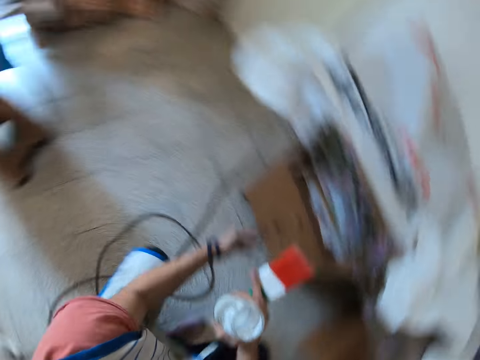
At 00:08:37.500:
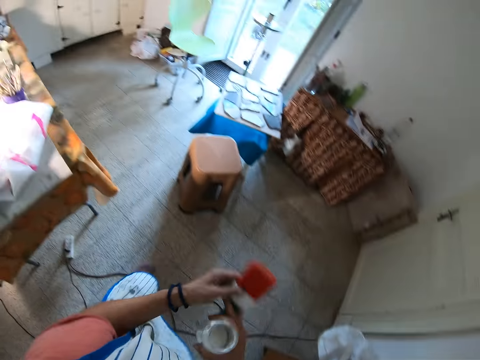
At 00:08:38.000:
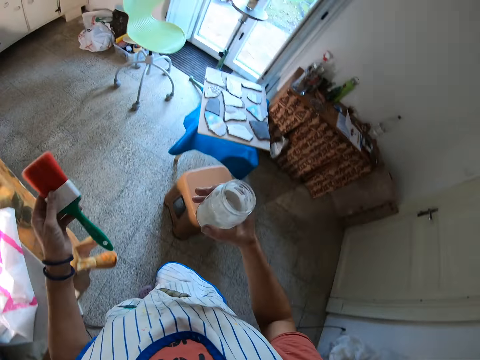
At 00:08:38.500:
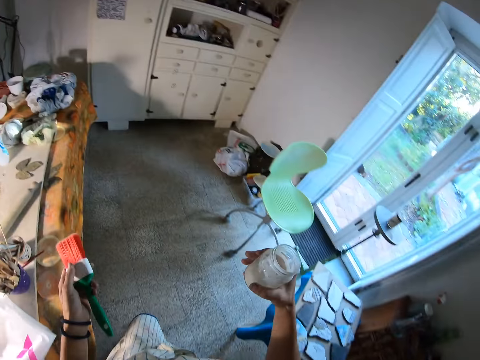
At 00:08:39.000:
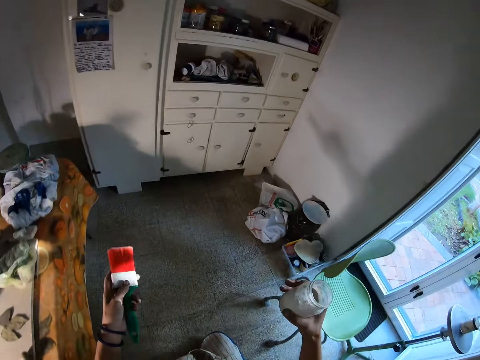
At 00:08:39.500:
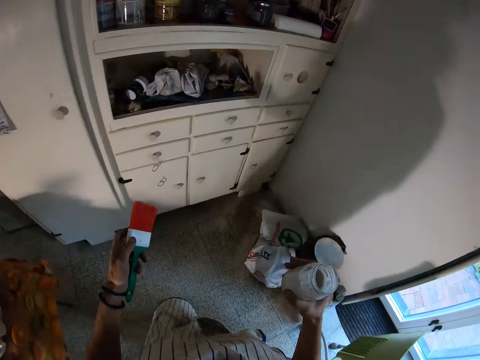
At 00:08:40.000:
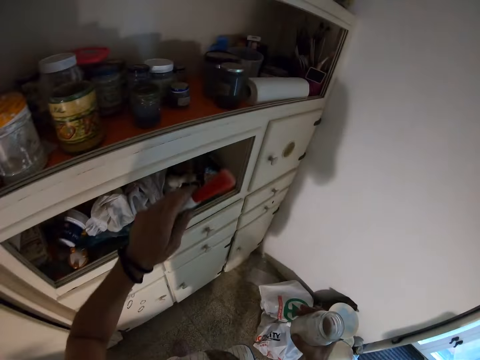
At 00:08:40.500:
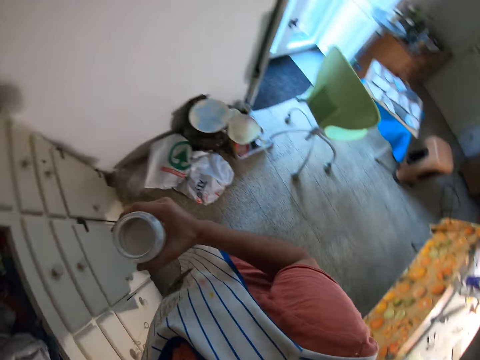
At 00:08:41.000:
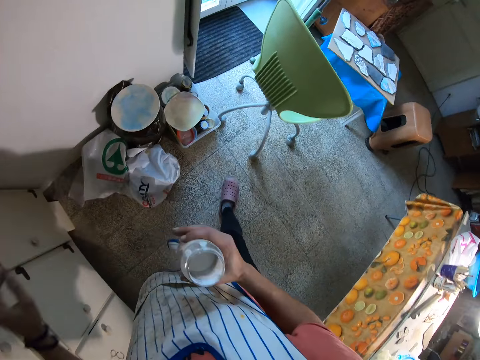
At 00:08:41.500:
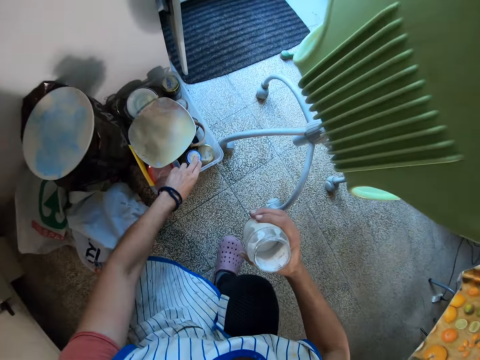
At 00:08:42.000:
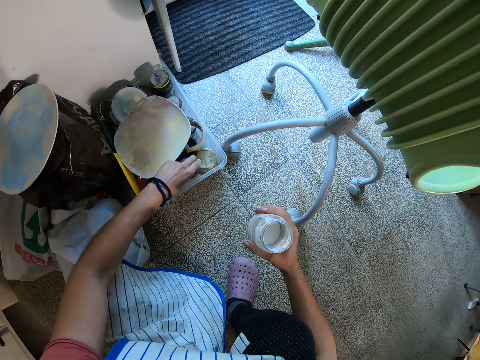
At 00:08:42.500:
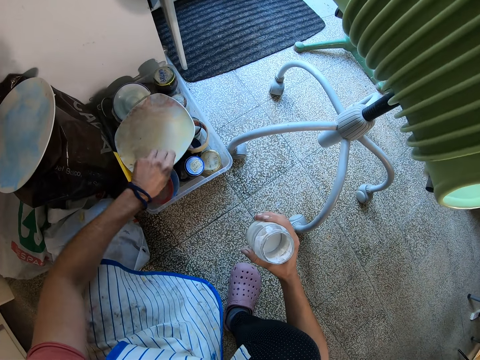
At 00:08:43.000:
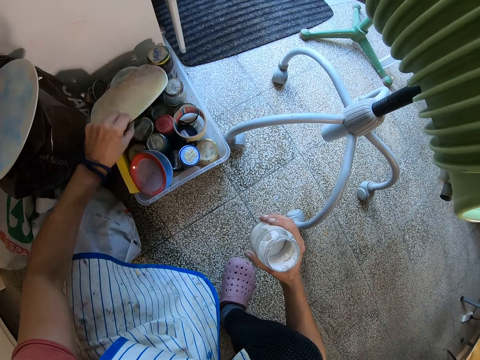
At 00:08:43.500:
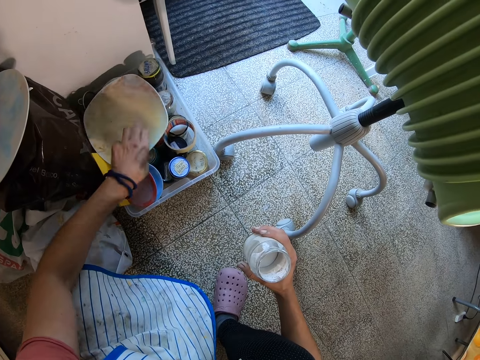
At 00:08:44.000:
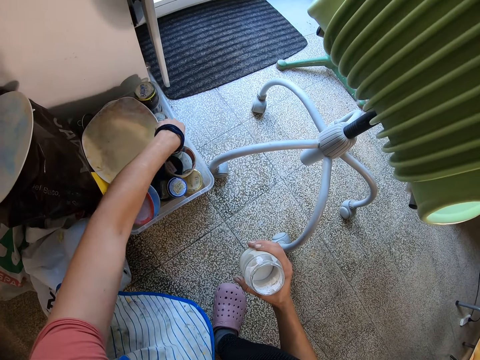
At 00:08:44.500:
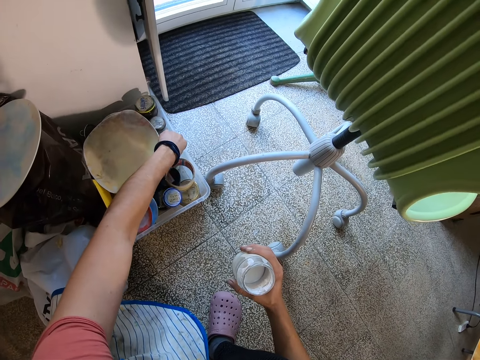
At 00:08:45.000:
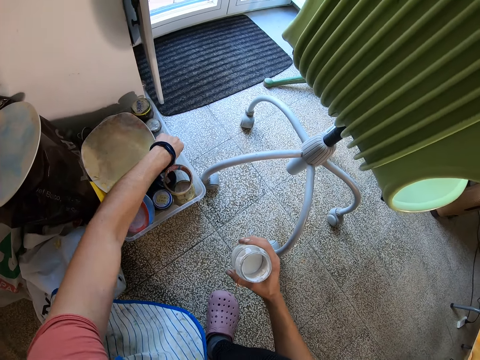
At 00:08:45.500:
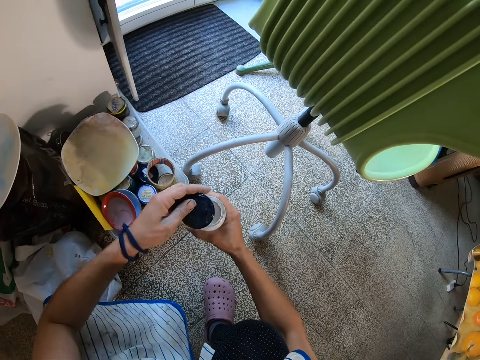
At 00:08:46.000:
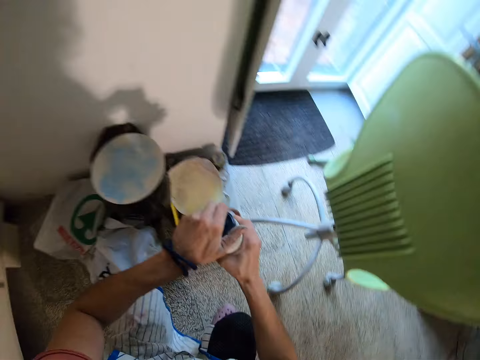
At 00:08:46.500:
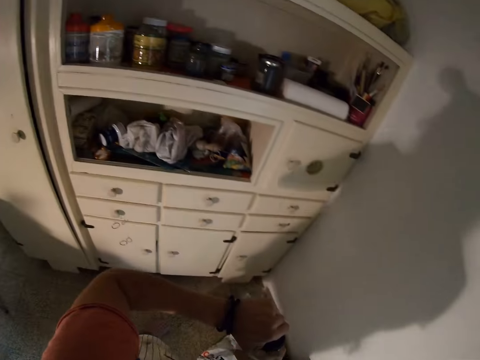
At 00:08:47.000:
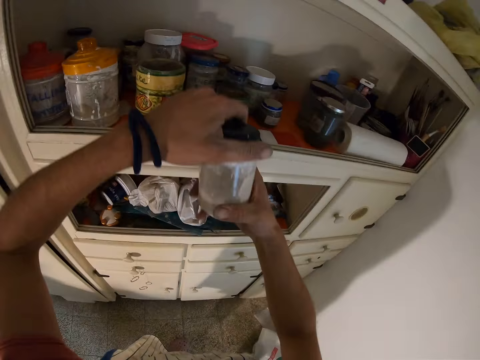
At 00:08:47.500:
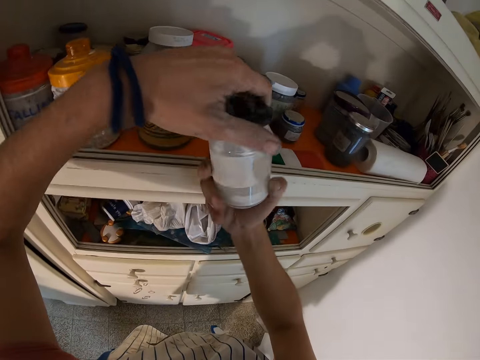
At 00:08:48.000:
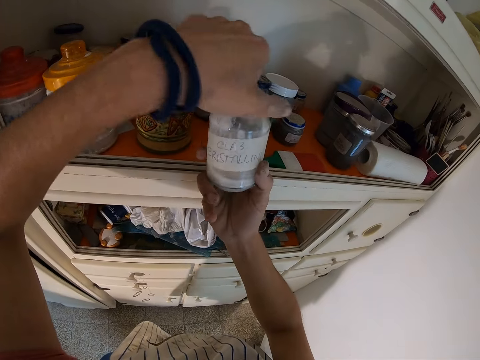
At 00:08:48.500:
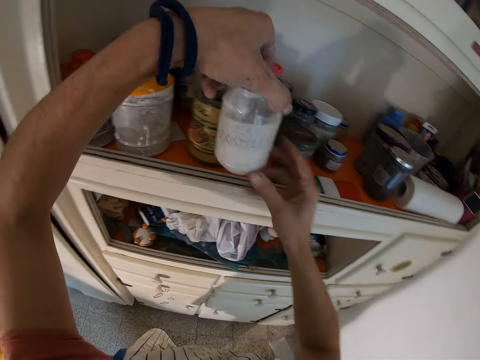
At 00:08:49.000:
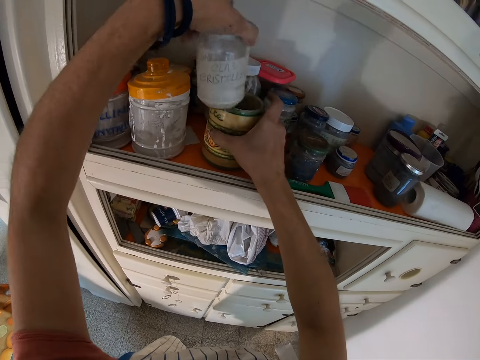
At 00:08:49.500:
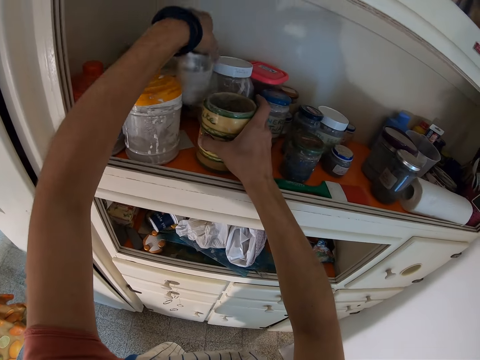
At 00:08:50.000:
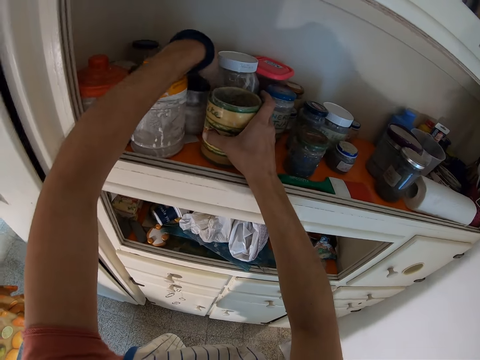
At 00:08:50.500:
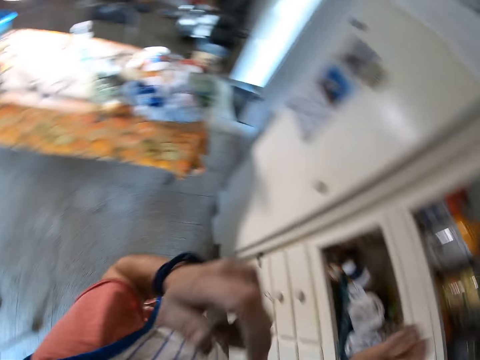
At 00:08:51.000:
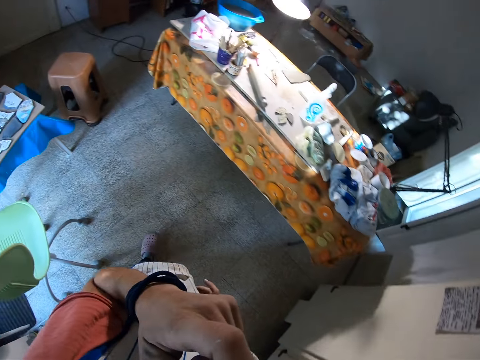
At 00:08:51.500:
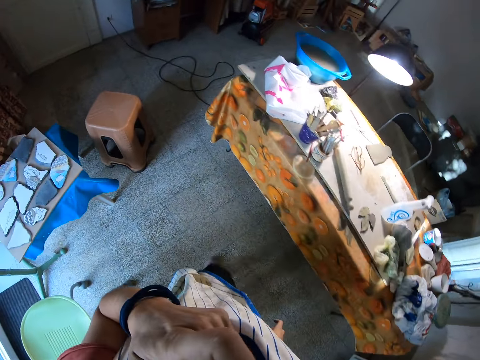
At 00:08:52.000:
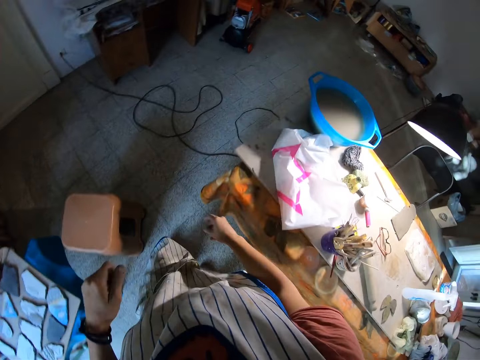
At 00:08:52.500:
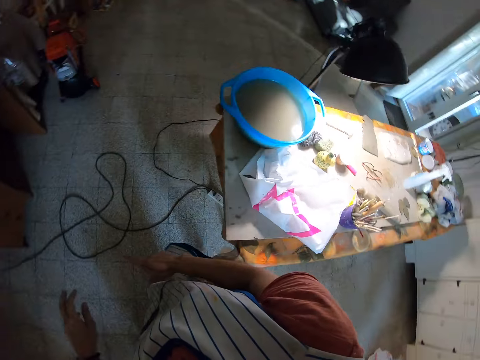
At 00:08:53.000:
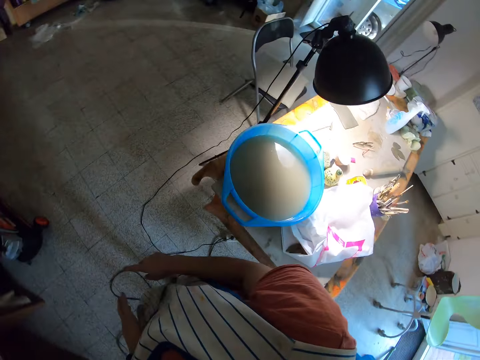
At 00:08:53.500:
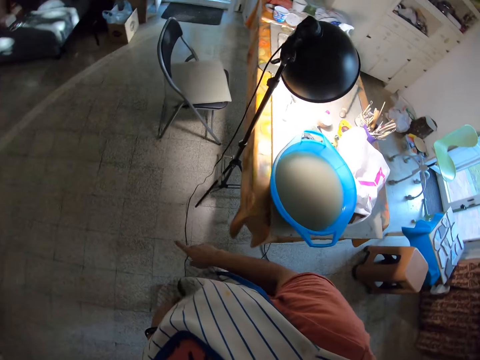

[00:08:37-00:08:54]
The camera wearer closes the drawer. He turns around. He passes the paint brush from his right hand to his left hand. He walks towards a shelf. He drops the paint brush in his left hand on the shelf. He touches a cup in a container with his left hand. He bends. He lifts a plate in the container with his left hand. He picks up a lid of the paint container from the container with his left hand. He closes the paint container in his right hand with the lid in his left hand. He lifts the container. He holds a container on the shelf with his right hand. He drops the paint container in his left hand on the shelf. He walks towards the table.

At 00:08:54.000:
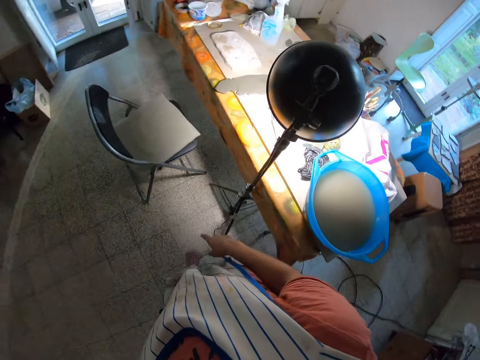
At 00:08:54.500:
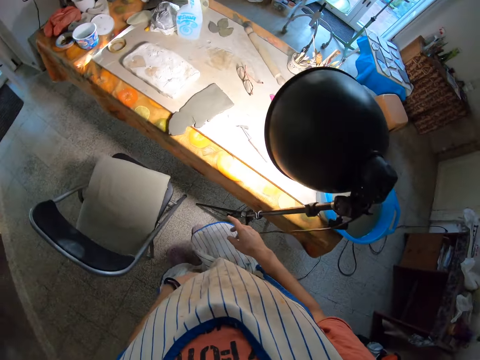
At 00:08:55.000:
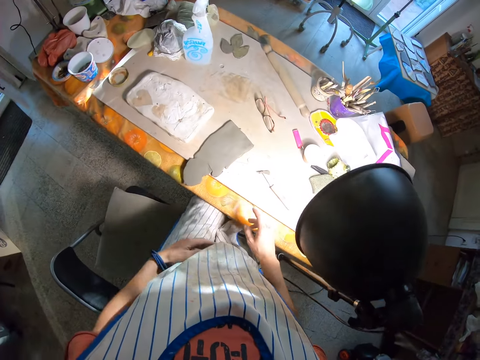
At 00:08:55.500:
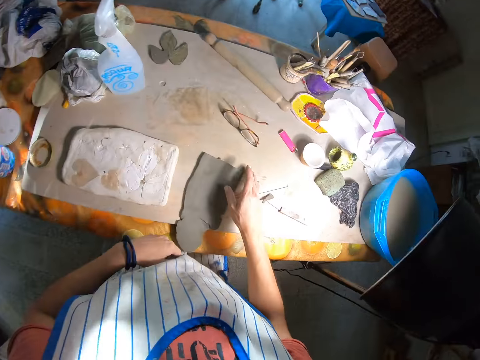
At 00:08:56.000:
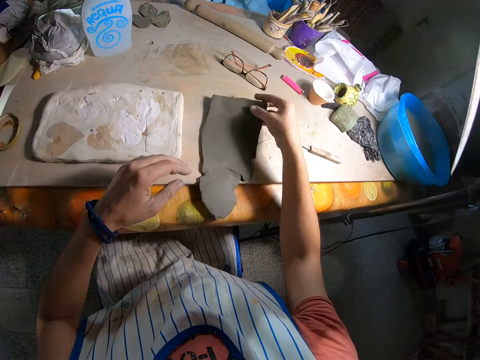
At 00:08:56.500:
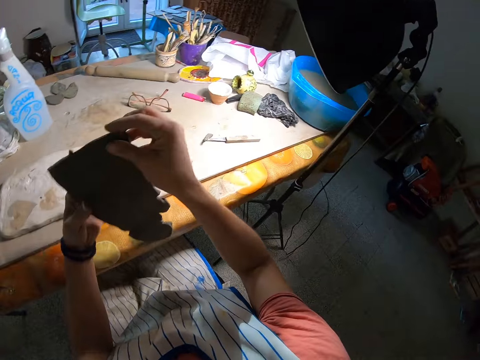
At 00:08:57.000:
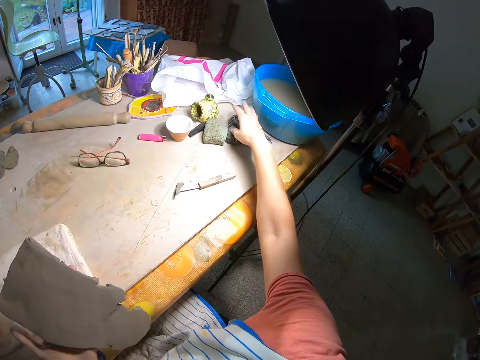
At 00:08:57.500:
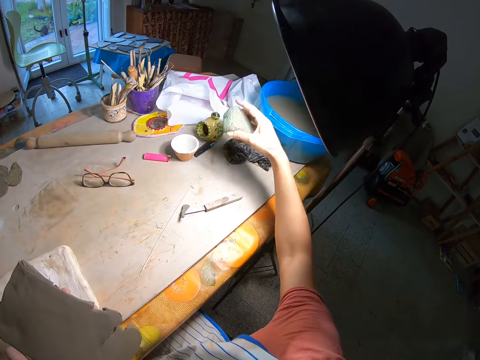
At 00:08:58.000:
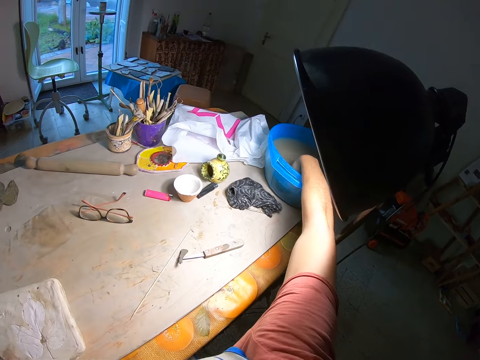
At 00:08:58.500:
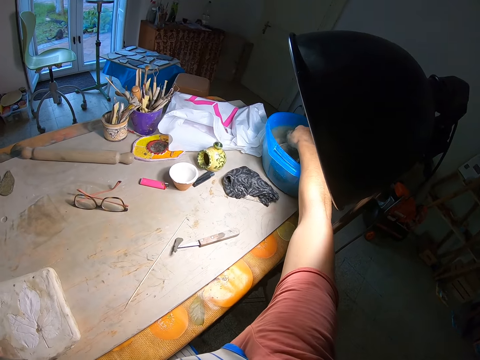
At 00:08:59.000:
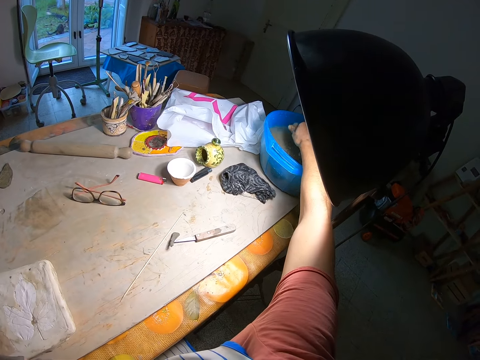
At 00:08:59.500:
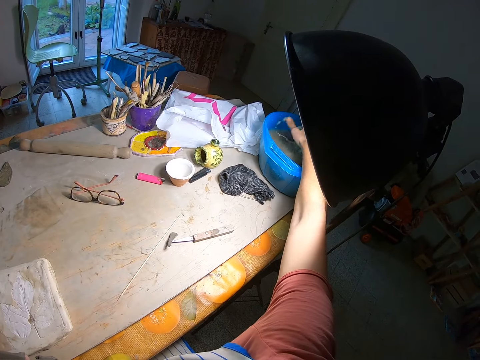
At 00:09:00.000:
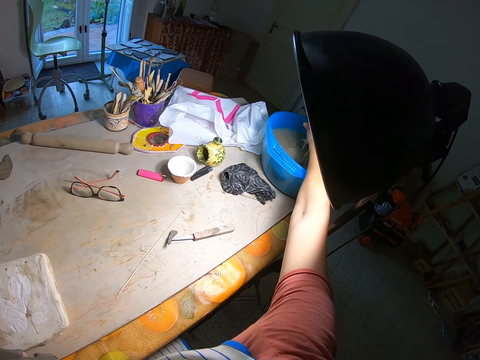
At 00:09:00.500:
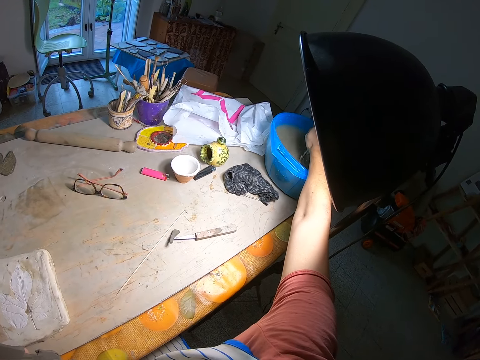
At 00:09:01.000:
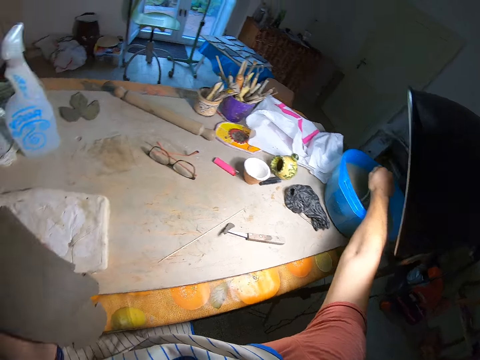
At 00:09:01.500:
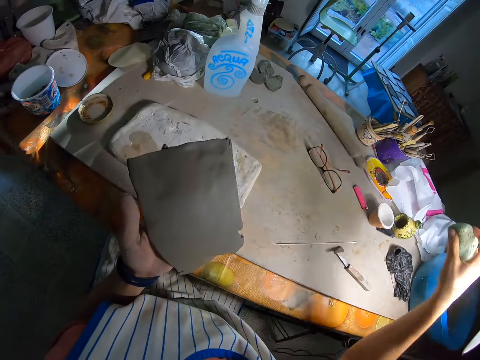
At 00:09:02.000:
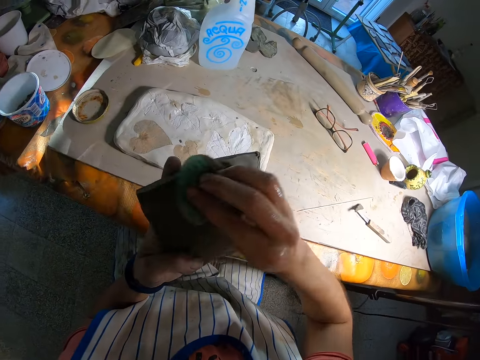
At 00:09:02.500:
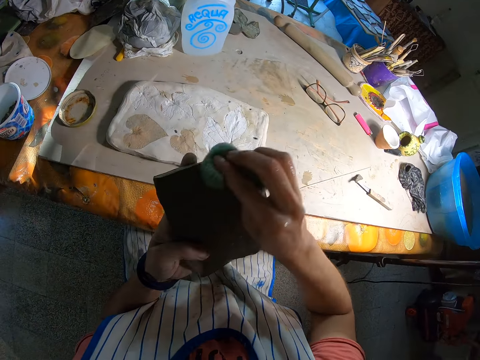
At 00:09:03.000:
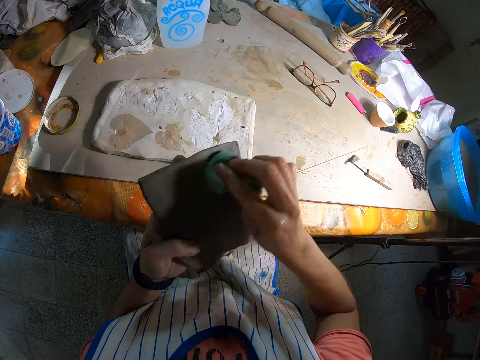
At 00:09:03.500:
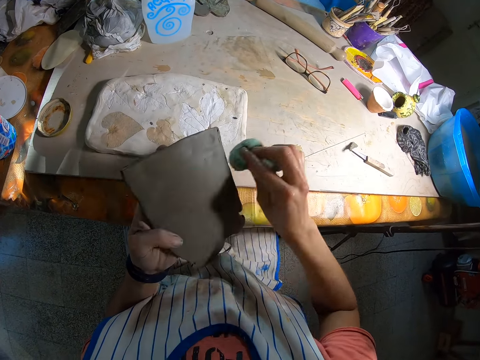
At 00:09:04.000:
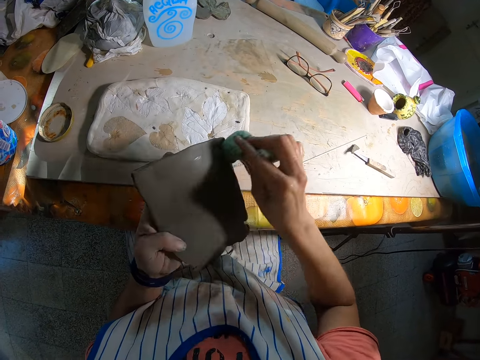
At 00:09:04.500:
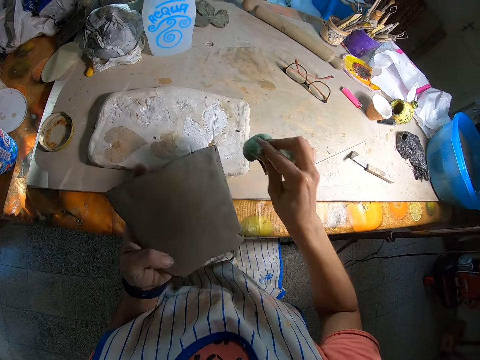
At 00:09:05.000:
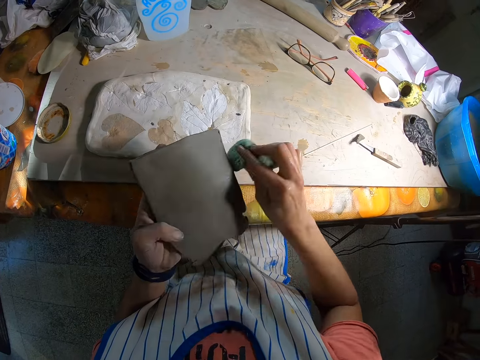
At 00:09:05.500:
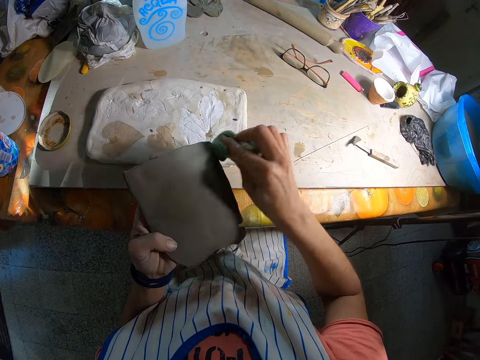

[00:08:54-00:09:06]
The camera wearer picks up the mold from the table with his right hand. He sits on the chair. He passes the mold from his right hand to his left hand. He picks up the foam from the table with his right hand. He rinses the foam in his right hand in the bowl of water on the table. He squeezes the foam. He wipes the mold with the foam in his right hand.
